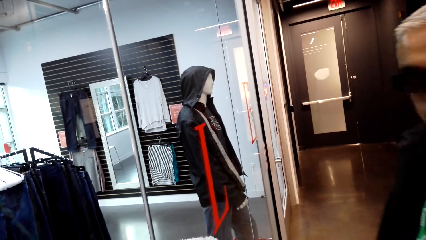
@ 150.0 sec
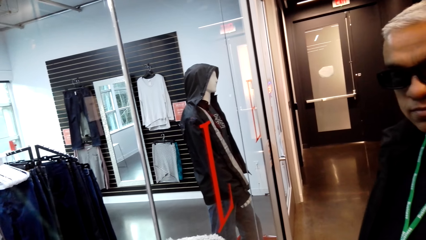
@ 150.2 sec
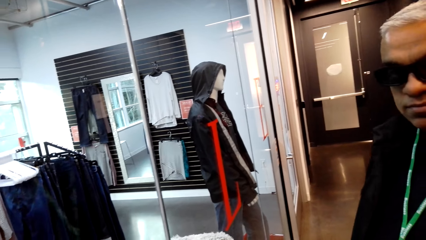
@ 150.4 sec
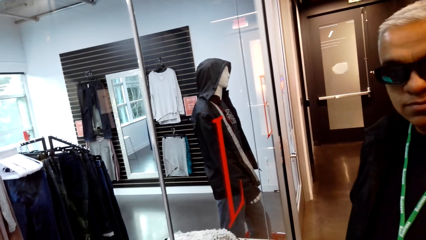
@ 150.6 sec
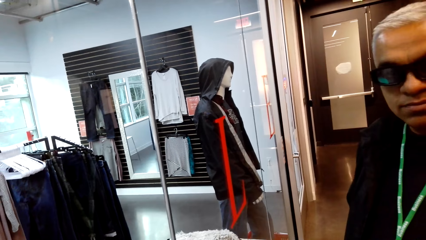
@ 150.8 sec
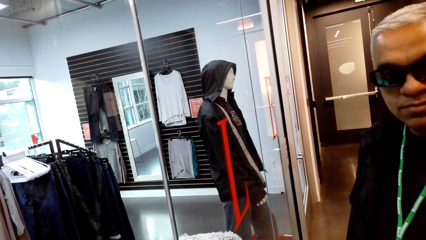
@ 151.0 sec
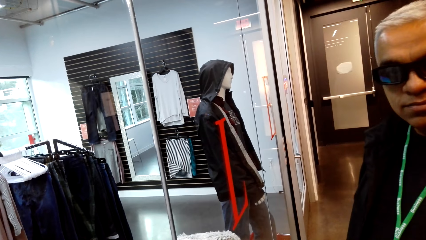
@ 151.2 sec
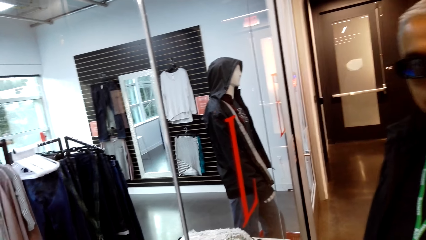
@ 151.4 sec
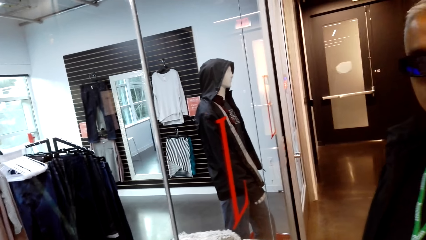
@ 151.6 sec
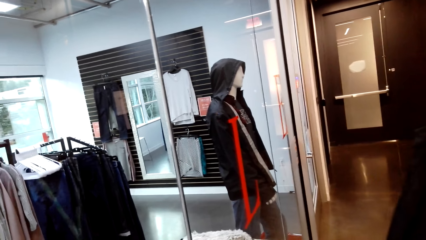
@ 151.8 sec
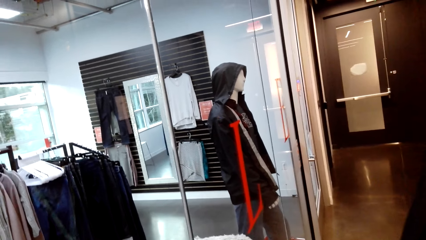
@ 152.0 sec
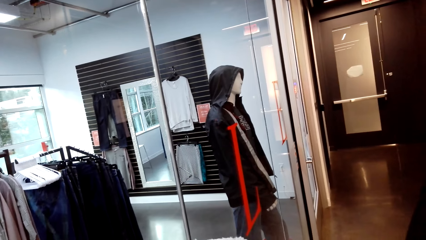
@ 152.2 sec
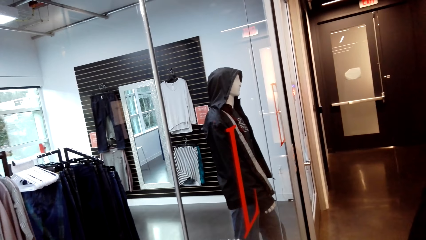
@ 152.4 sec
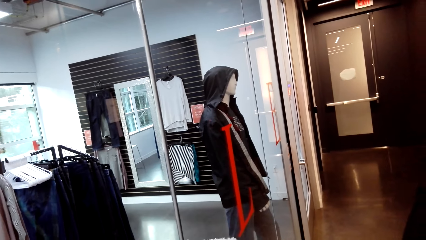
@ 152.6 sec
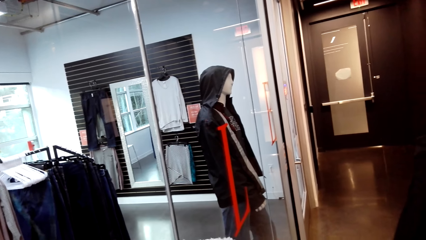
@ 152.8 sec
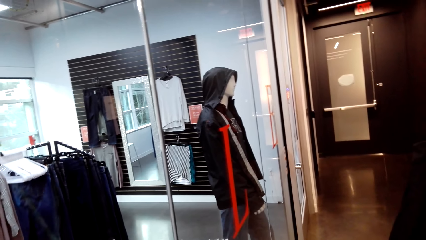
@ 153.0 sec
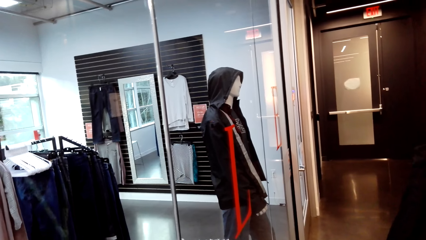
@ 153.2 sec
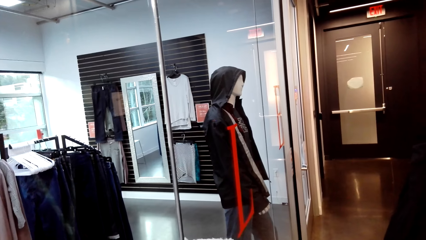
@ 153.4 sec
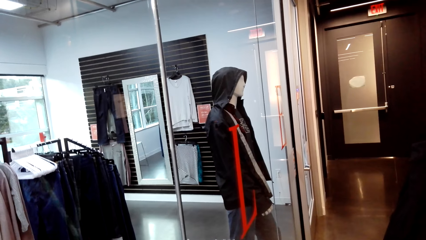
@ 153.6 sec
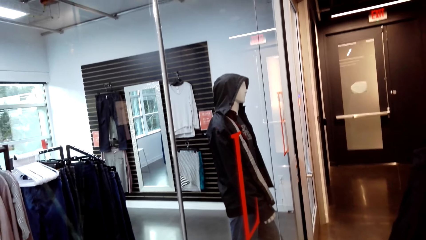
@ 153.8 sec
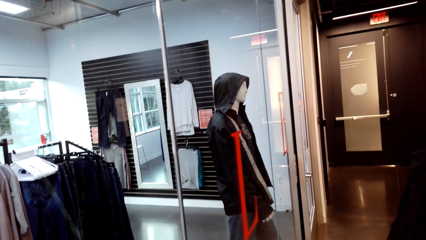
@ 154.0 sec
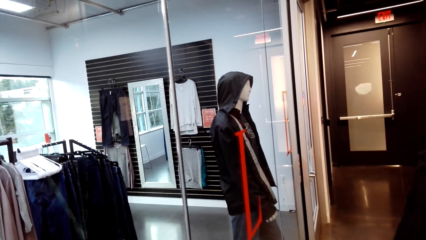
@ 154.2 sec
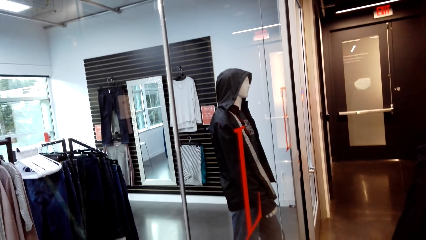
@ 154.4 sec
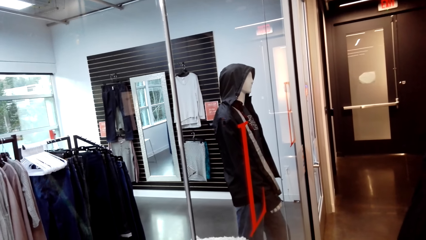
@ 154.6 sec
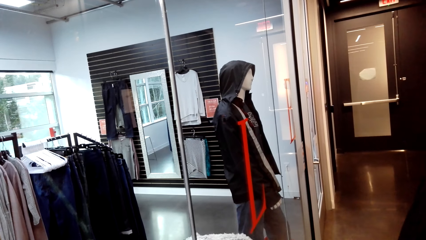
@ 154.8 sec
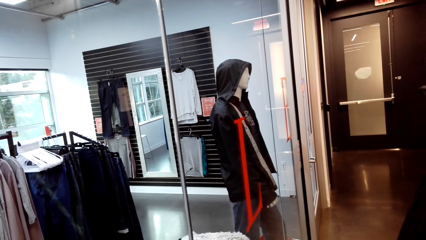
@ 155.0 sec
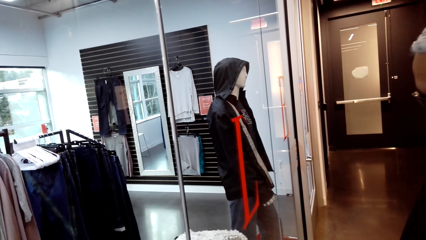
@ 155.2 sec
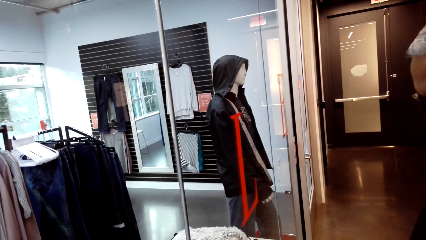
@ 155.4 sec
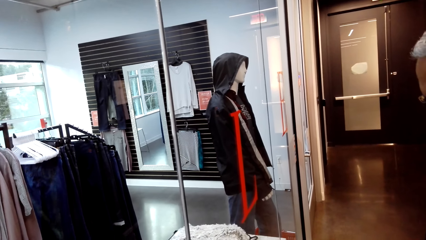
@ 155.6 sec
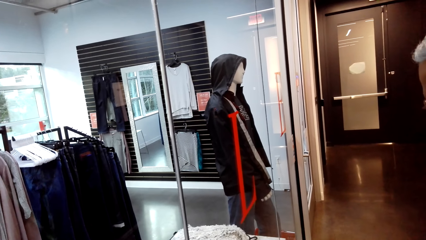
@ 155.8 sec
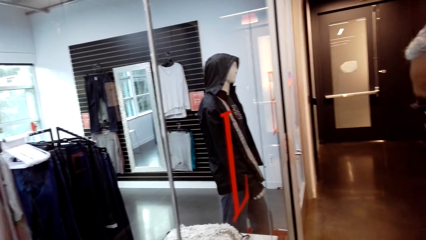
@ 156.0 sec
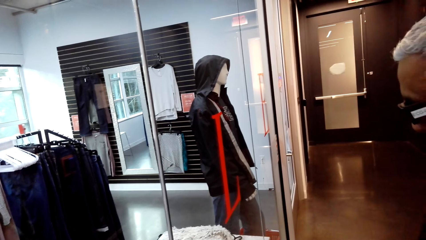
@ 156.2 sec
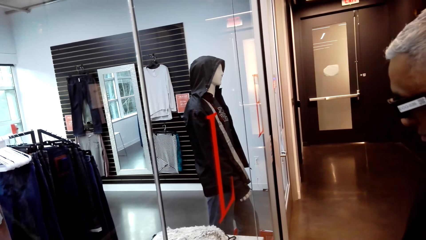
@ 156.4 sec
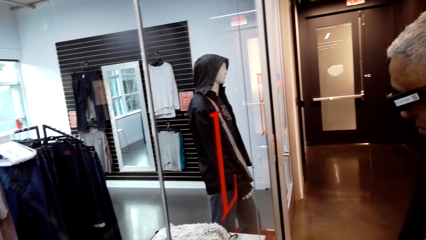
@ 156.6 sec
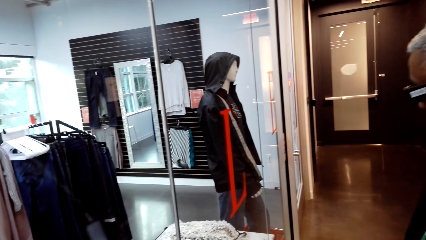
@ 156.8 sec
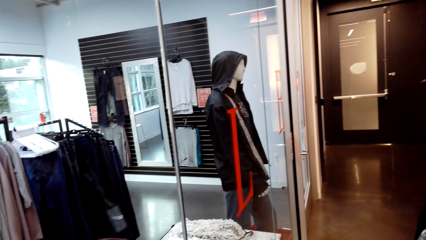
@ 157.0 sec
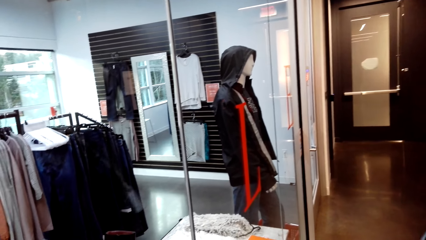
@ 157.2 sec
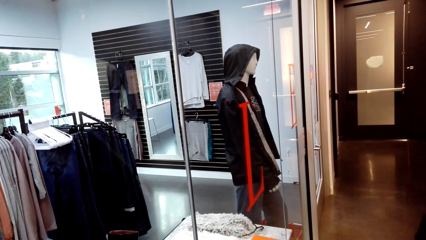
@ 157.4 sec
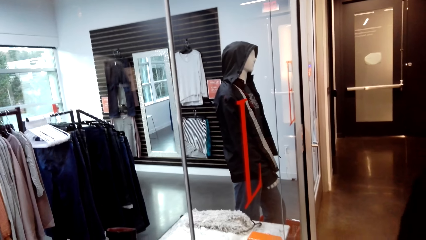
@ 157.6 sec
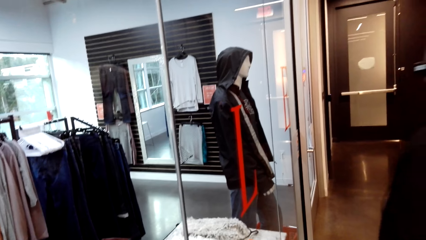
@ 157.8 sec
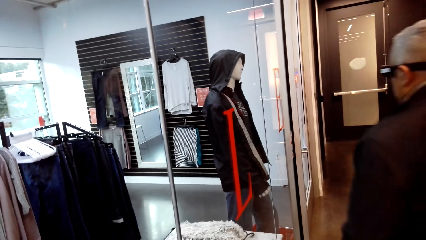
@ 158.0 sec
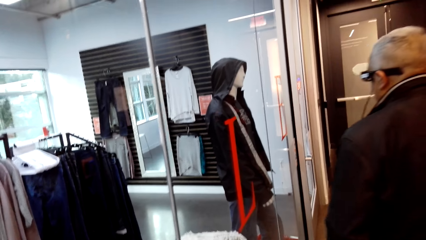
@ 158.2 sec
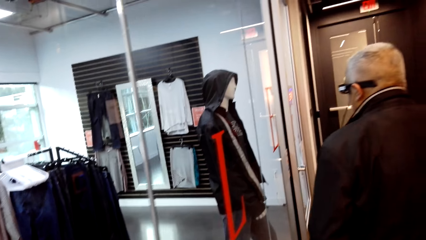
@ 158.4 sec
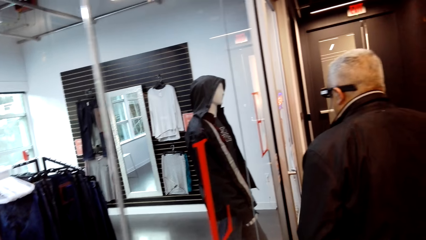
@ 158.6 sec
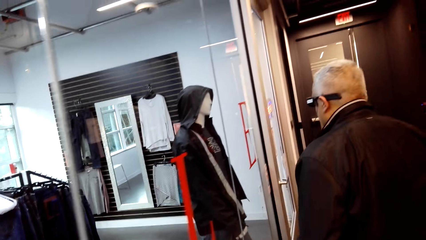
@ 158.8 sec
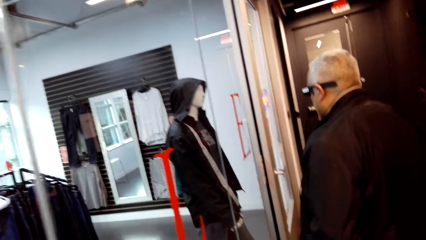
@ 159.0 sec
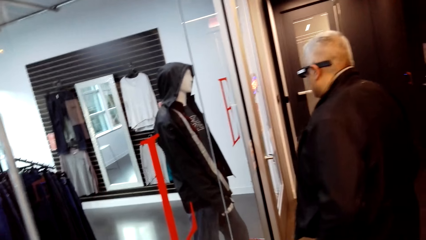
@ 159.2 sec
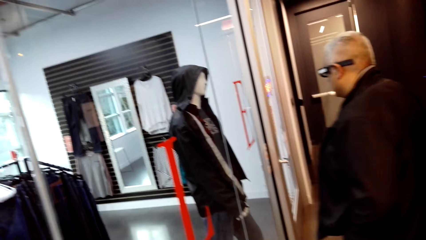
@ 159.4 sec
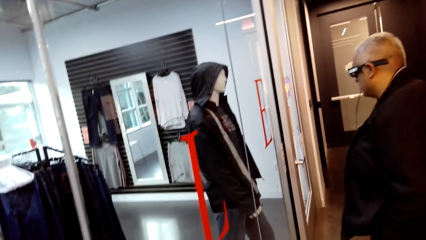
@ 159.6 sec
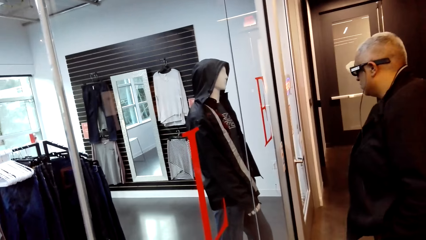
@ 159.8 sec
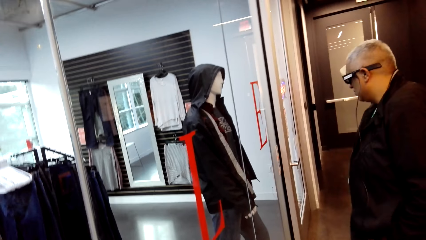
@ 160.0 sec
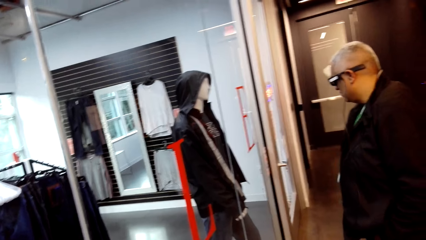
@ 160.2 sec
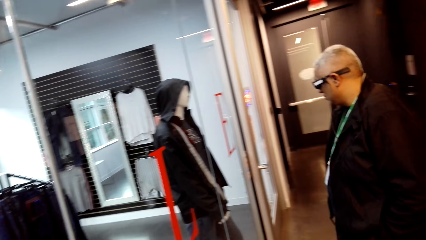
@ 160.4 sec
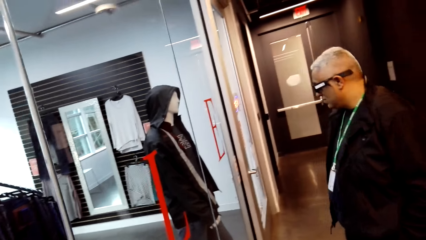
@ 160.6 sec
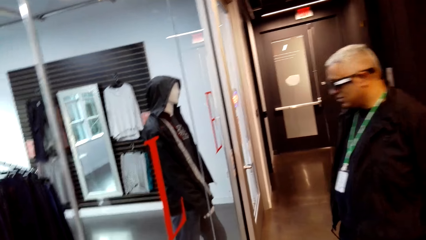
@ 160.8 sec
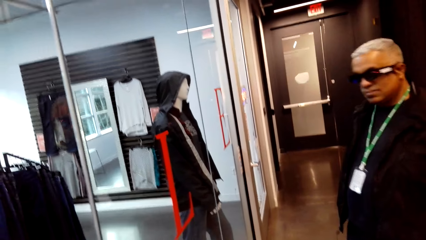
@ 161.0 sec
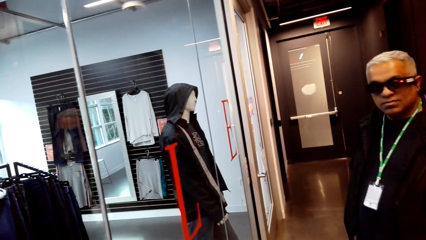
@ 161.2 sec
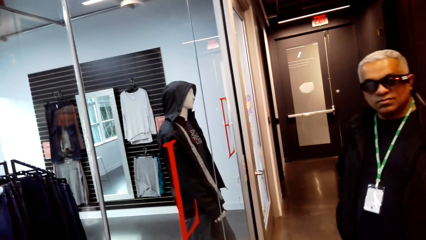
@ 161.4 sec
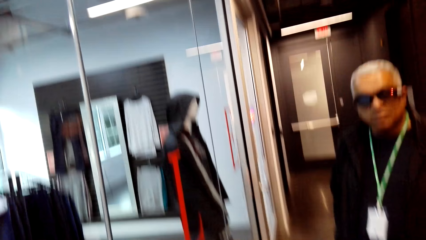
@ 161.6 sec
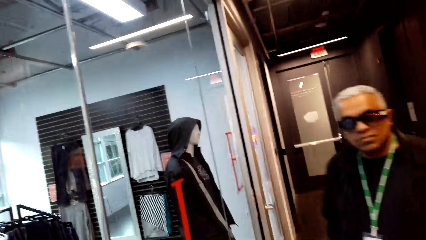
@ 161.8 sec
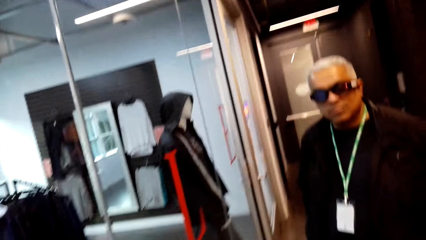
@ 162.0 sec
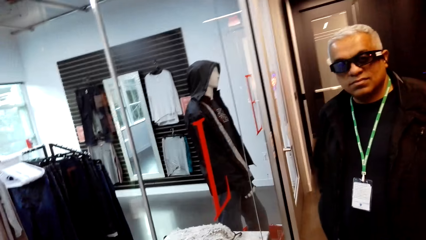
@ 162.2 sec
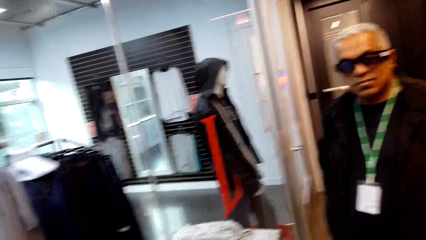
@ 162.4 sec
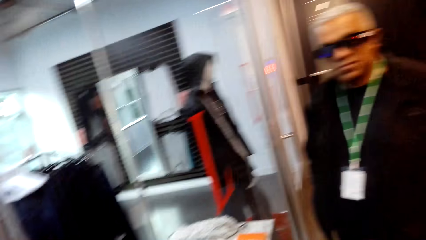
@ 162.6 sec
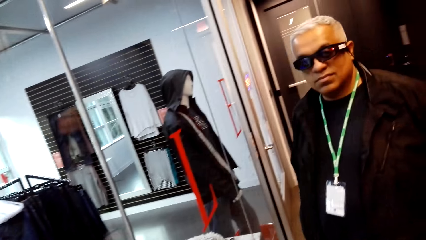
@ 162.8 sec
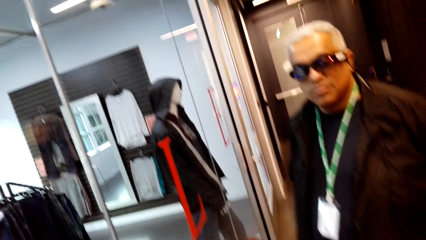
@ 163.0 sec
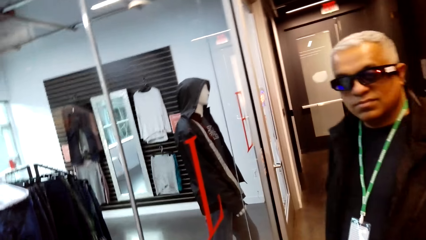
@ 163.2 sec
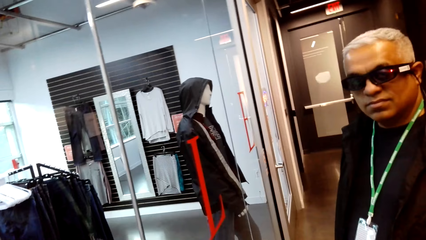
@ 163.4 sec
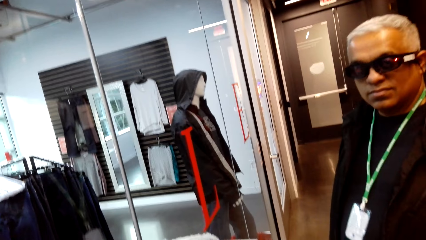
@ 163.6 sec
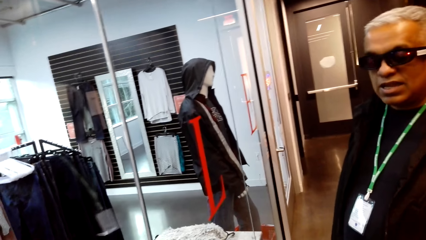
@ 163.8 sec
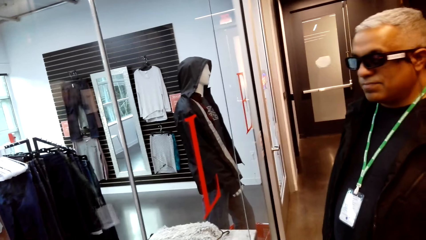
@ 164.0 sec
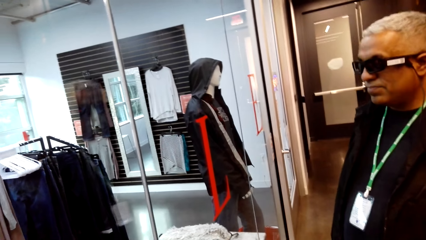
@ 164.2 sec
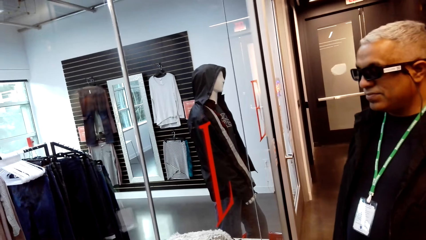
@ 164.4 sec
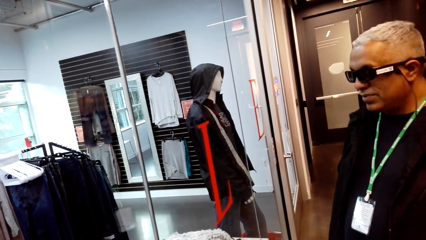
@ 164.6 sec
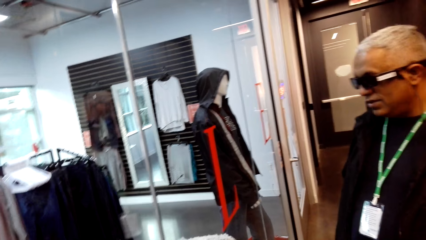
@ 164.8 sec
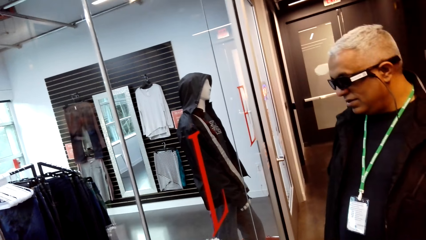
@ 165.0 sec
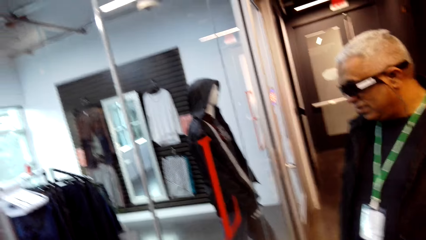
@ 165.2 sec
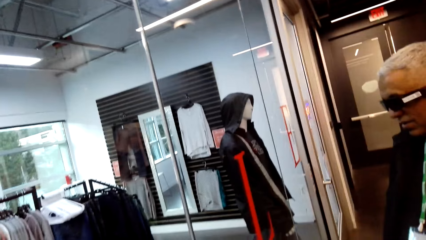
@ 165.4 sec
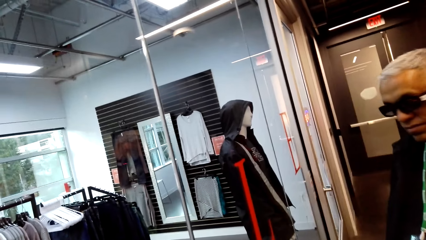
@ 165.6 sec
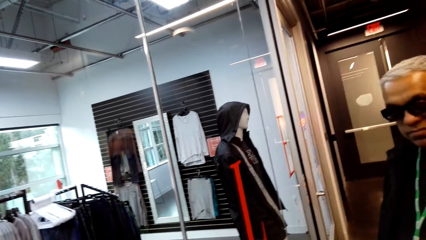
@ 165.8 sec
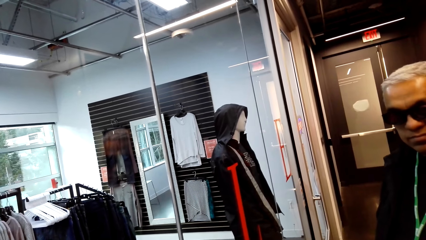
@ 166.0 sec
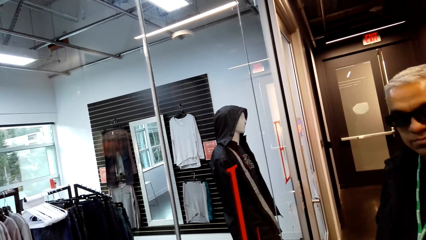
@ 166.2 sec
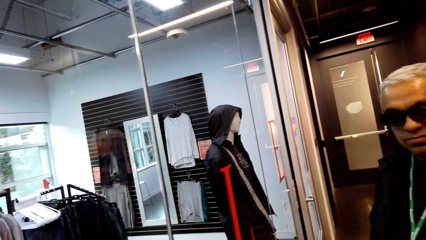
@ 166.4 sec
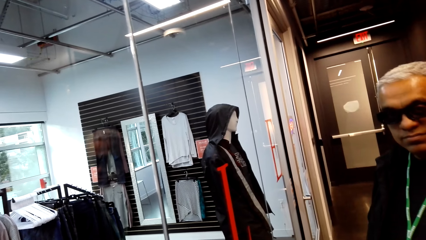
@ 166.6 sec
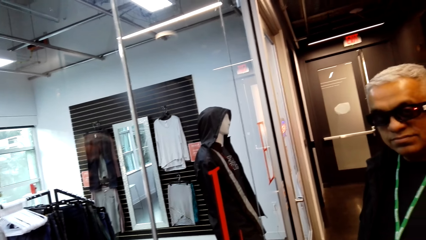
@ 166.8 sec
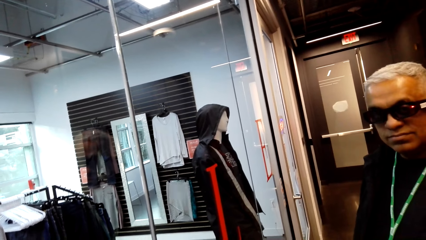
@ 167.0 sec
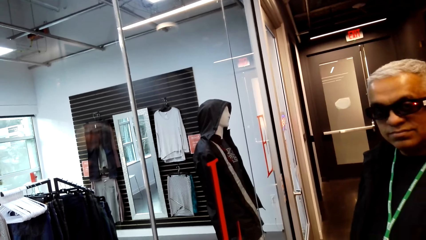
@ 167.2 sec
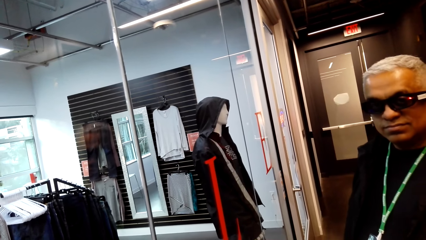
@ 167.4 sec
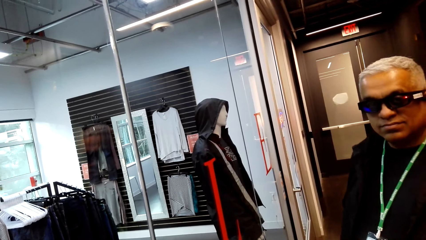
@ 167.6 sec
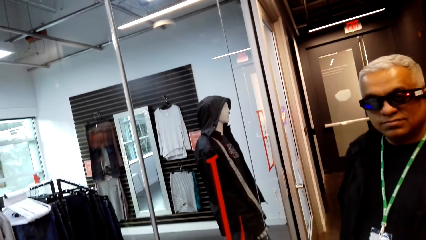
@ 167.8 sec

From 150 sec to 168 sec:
The camera wearer talks to a man. The man walks around in the store. The camera wearer talks to the man. The man looks at the camera wearer. The camera wearer talks to the man. The man talks to the camera wearer. The man stands in the store.
